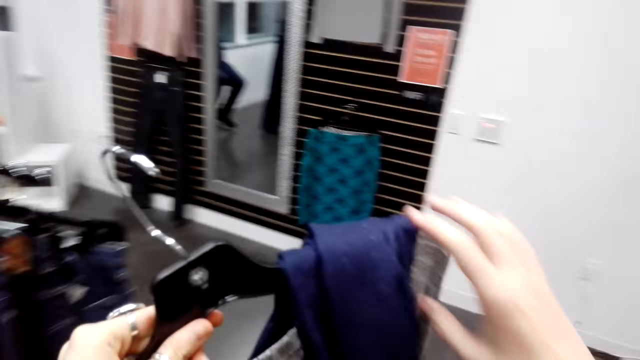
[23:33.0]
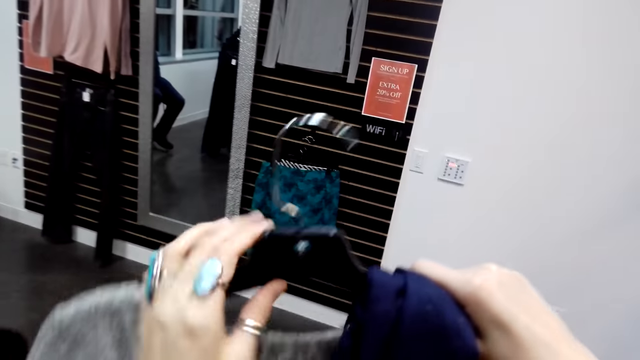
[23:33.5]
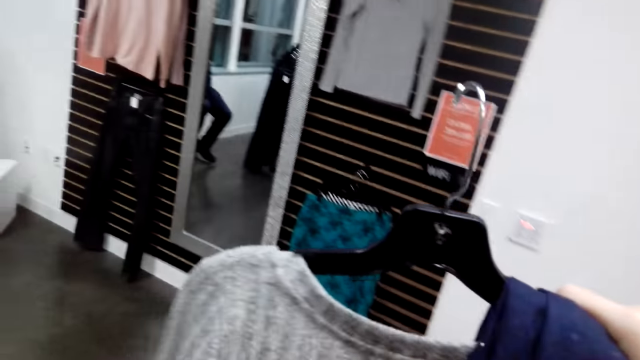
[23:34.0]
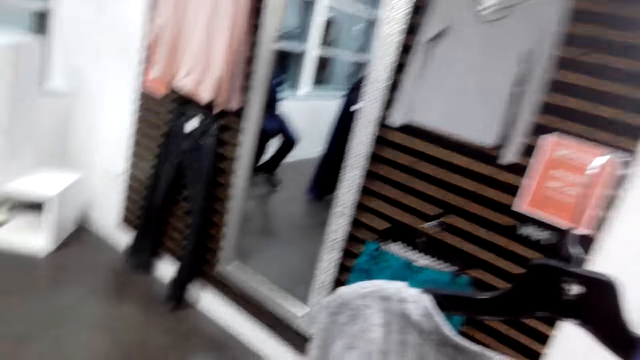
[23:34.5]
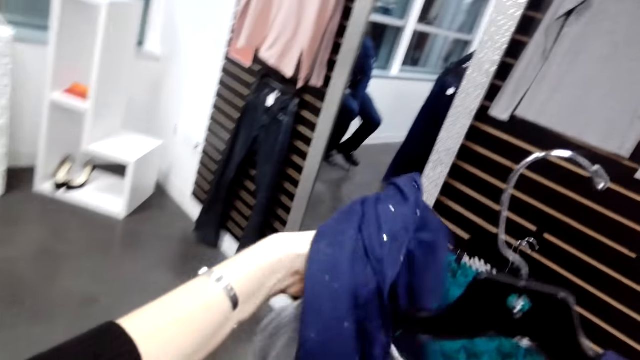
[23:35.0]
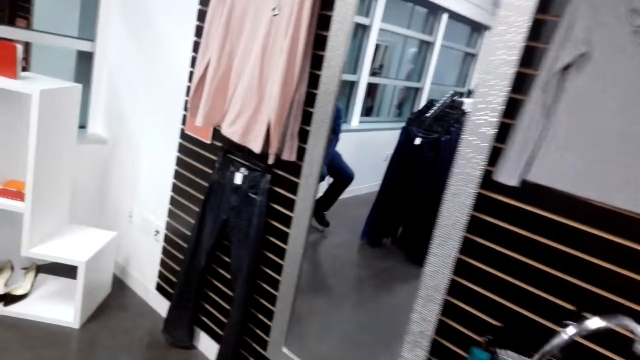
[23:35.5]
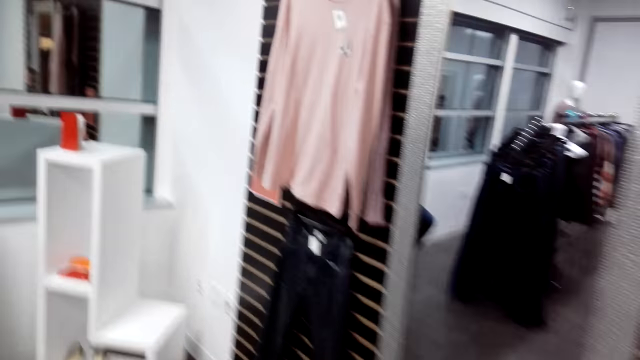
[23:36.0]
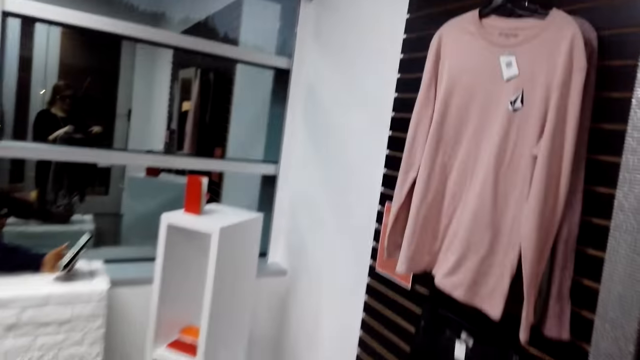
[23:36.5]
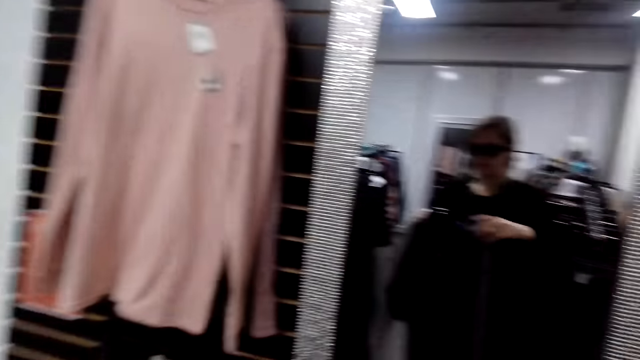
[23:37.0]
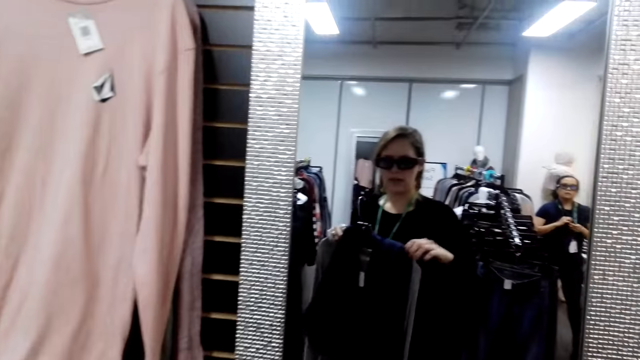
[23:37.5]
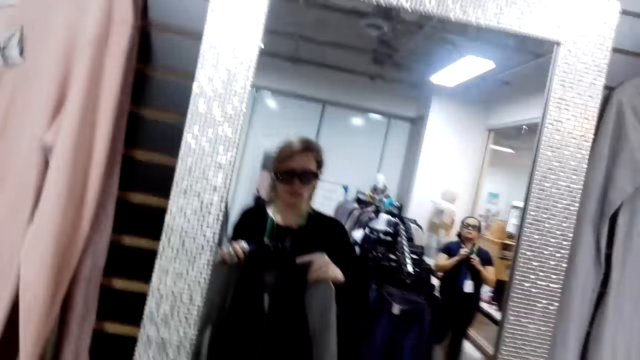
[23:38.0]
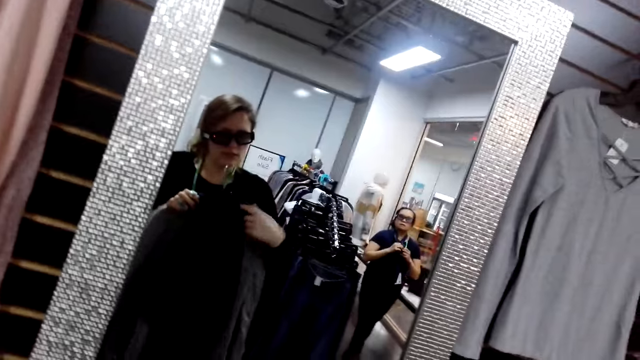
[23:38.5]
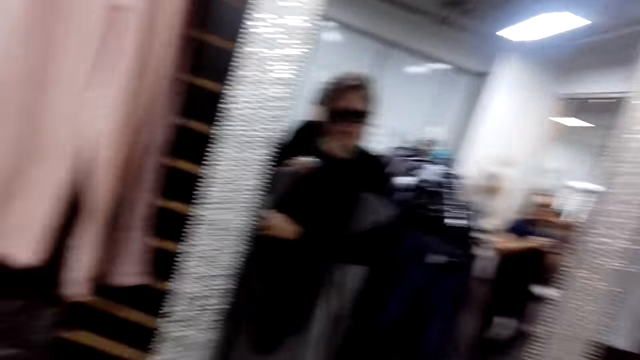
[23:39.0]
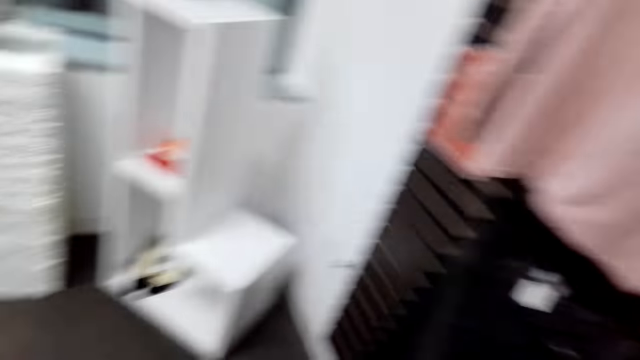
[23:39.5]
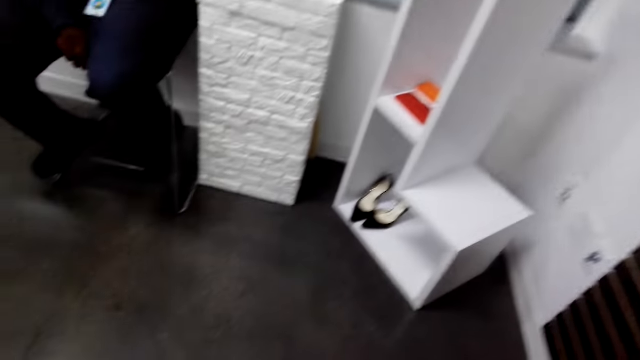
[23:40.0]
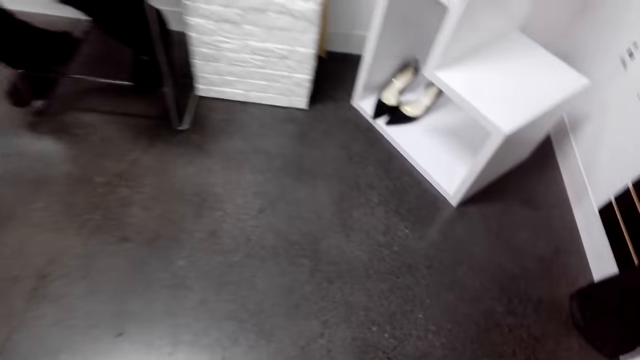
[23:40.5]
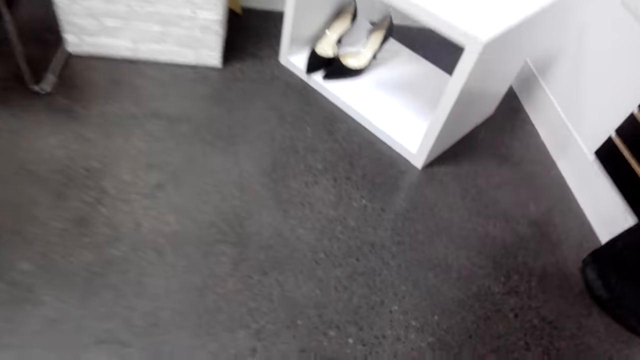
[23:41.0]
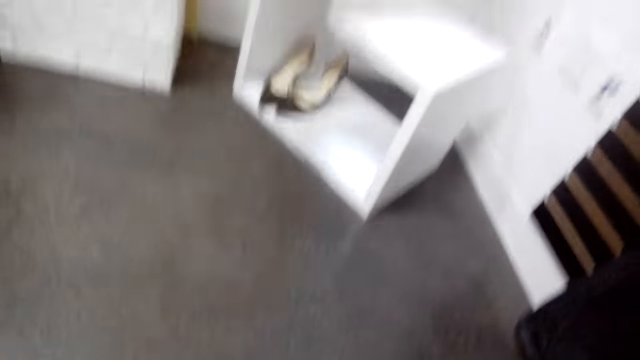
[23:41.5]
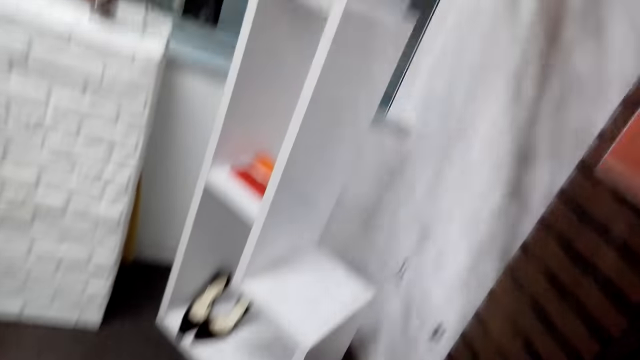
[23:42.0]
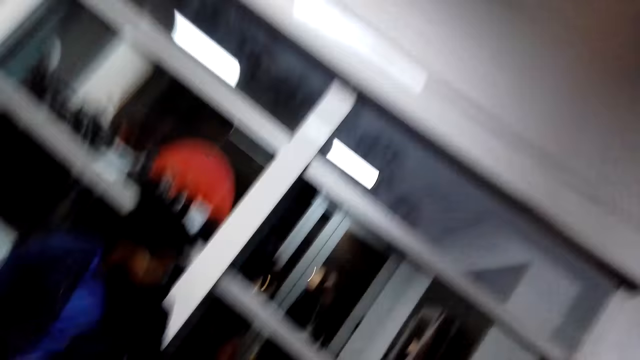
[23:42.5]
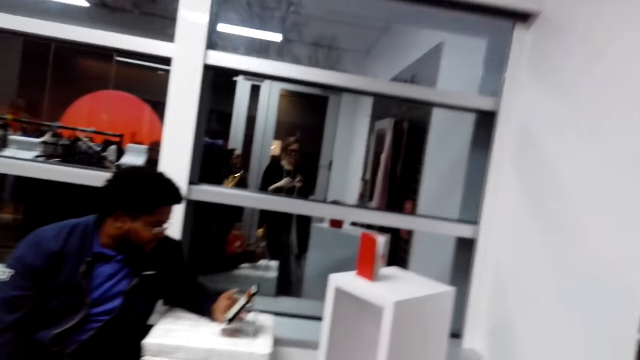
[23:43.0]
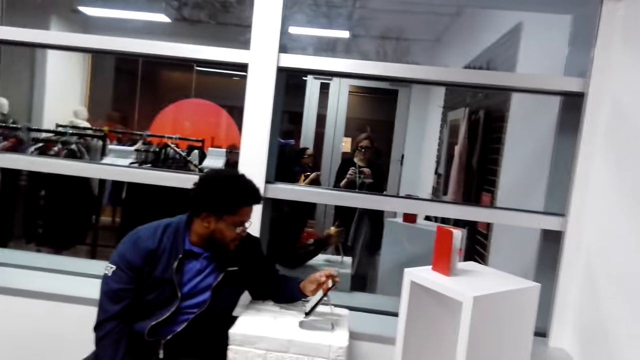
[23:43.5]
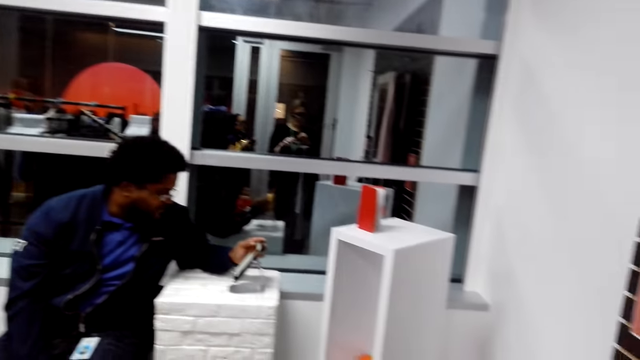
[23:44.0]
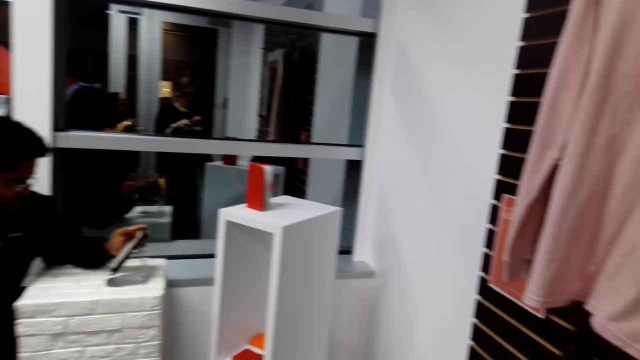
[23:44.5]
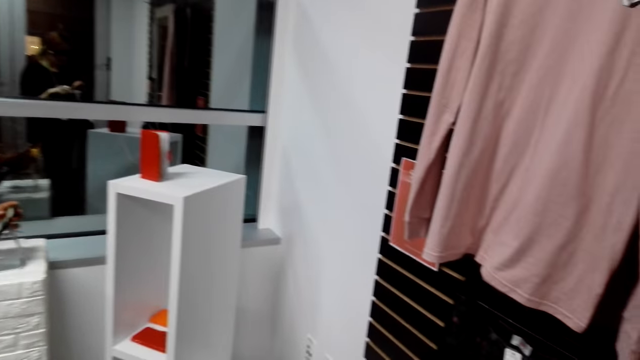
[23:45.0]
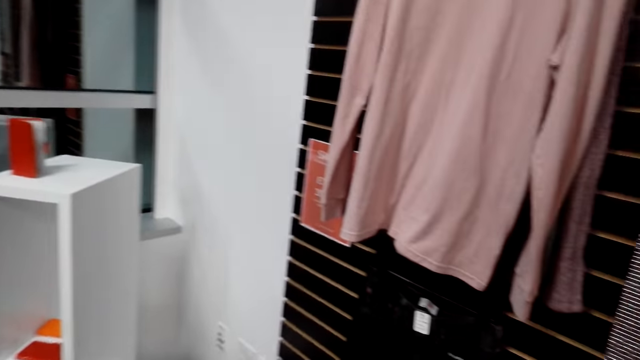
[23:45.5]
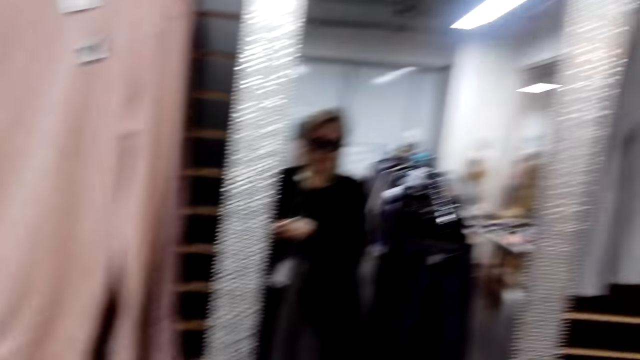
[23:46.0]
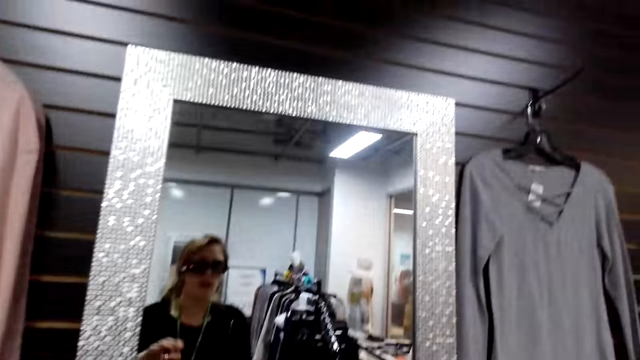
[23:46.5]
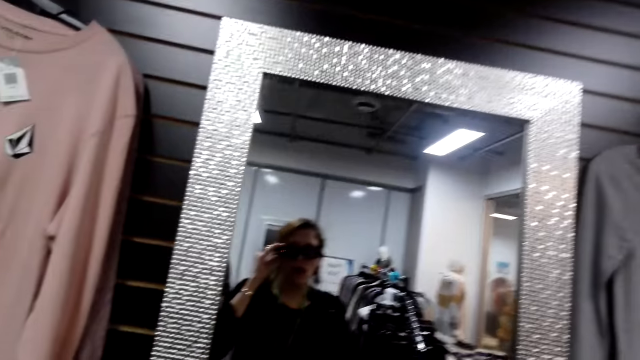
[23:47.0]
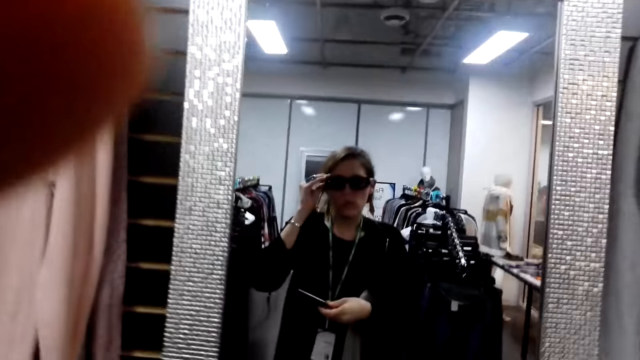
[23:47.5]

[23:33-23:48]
The camera wearer takes a shawl. They turn to the side. They hold a cloth. They put the shawl around the sweater on the hanger. They walk towards a mirror. They turn to the side. They bend down. They turn to the side. They pick up something on the floor. A man holds a phone on a holder. The camera wearer turns to the mirror.

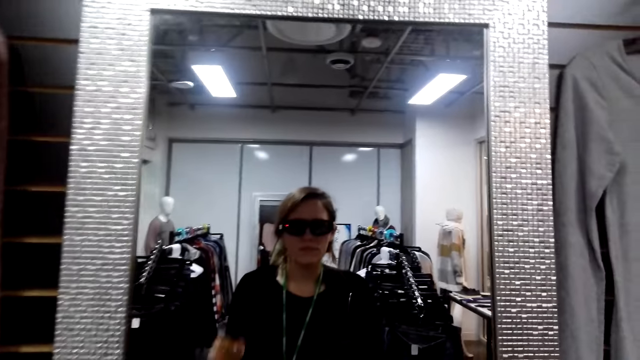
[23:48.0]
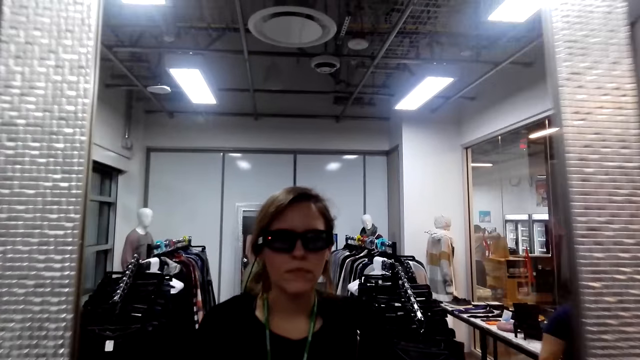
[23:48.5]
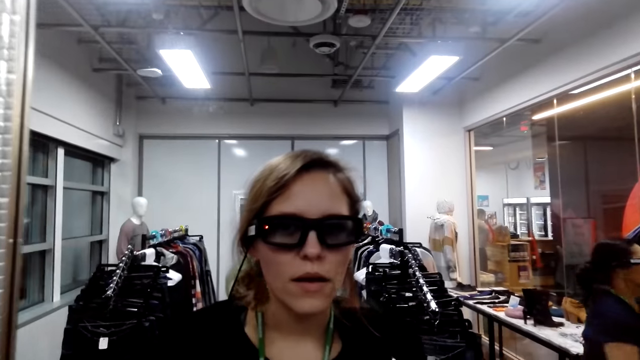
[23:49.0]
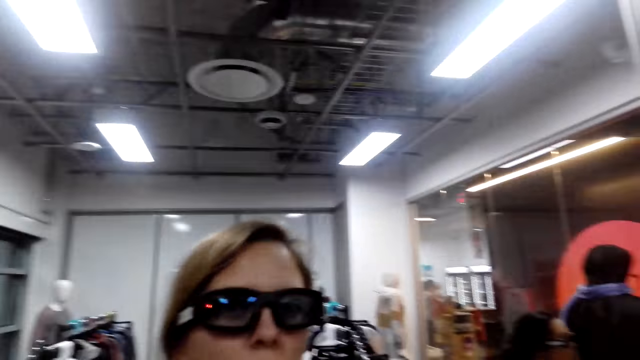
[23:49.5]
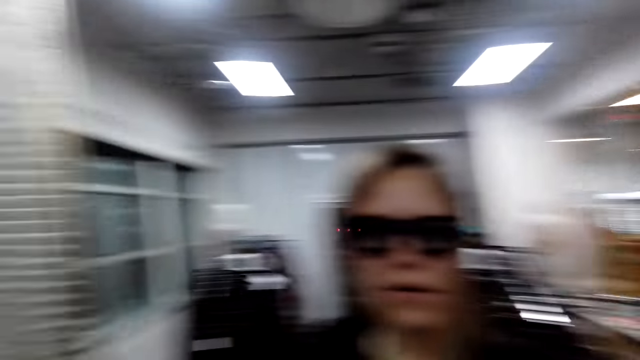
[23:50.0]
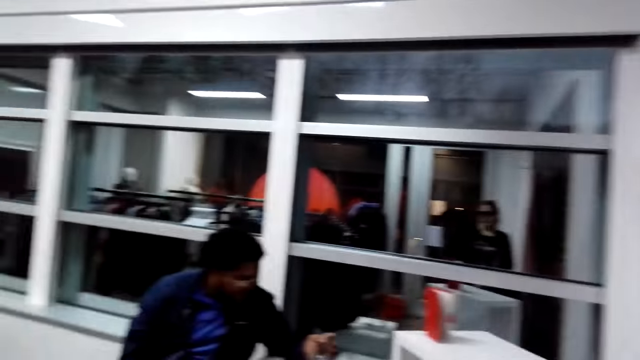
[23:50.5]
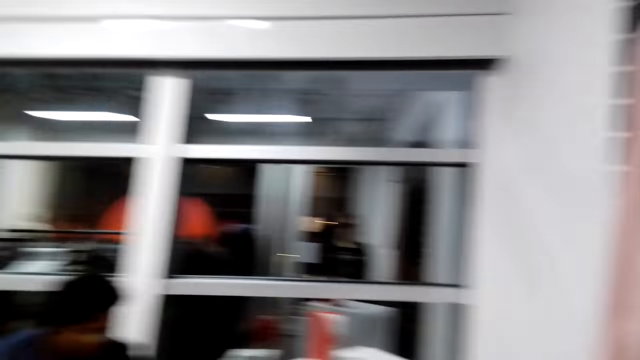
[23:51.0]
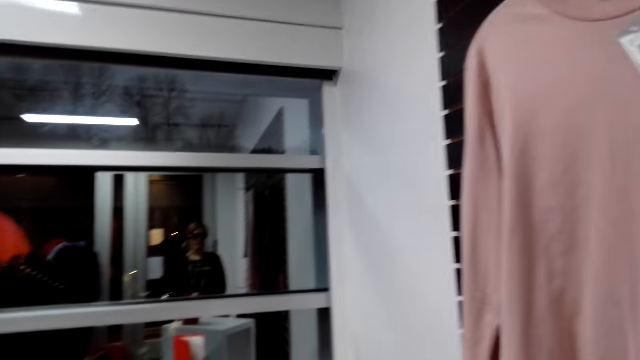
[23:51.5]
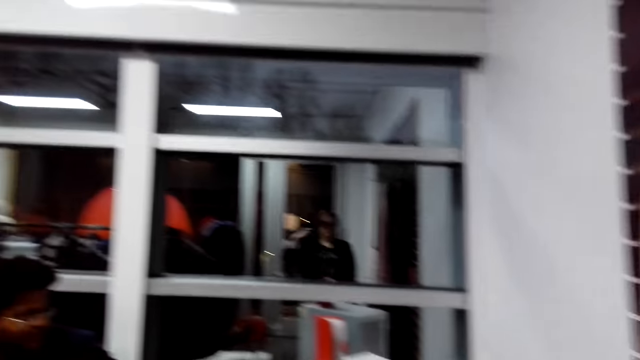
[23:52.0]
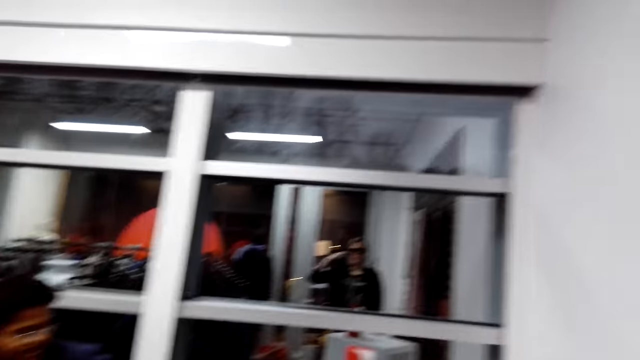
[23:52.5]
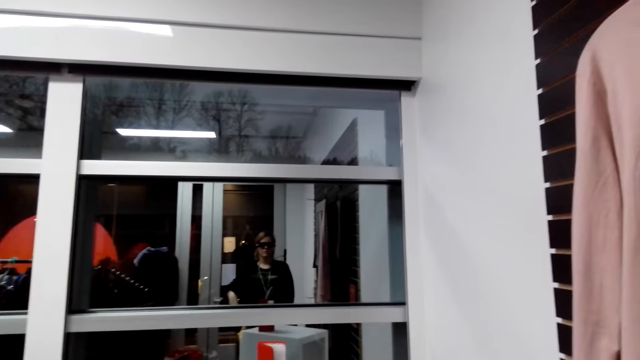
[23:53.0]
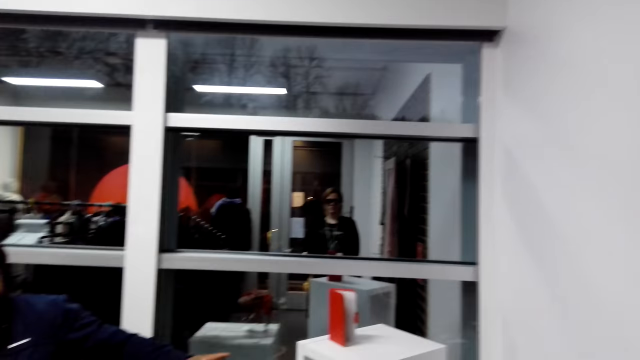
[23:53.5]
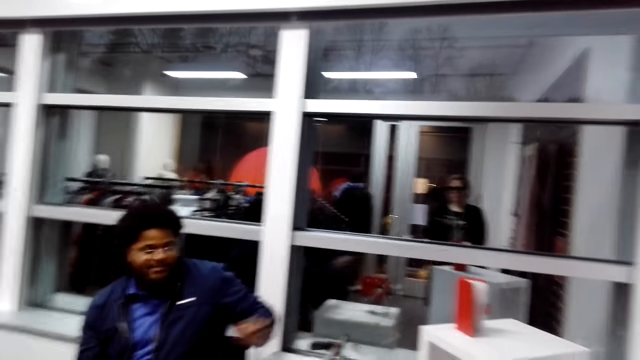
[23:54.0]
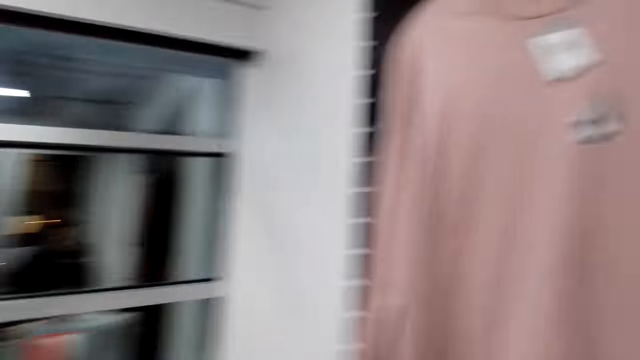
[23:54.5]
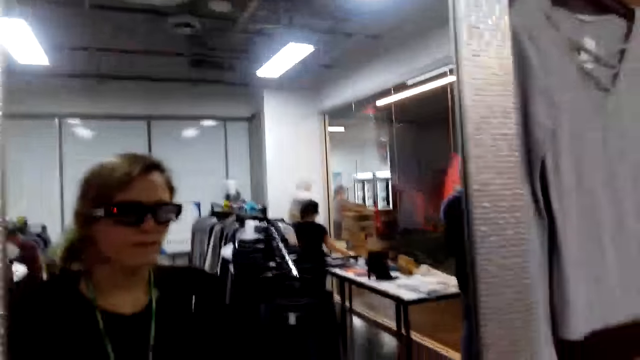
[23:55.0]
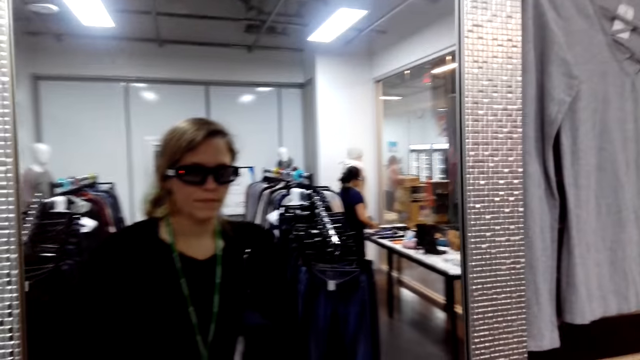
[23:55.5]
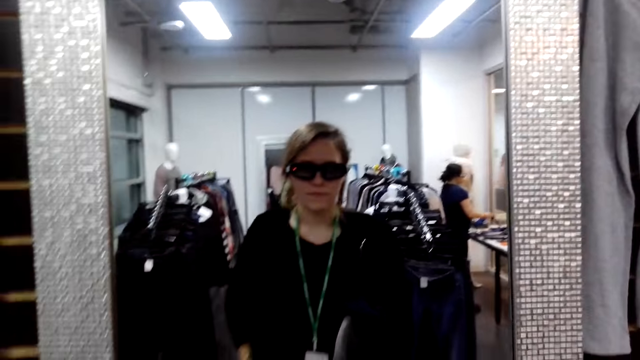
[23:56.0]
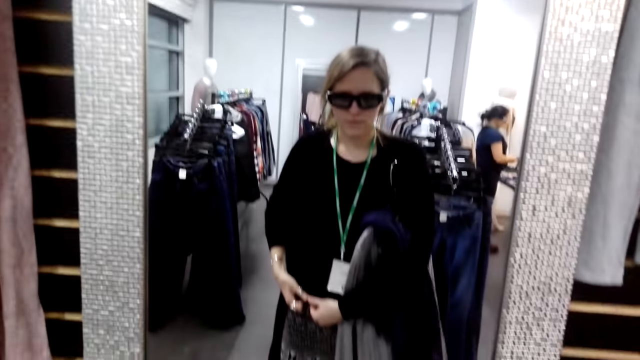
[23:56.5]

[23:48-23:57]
The camera wearer touches her shades. She moves close to the mirror. A man holds a phone on a holder. The camera wearer turns to the side. She talks to the cashier man.
